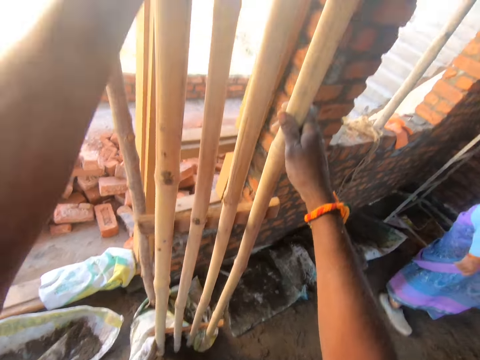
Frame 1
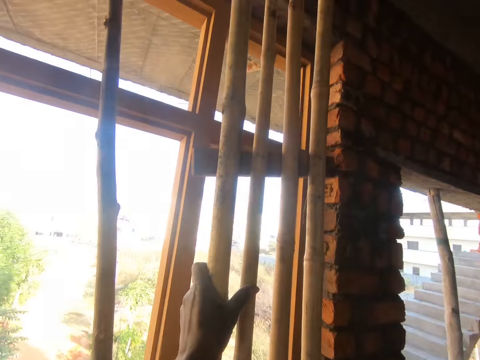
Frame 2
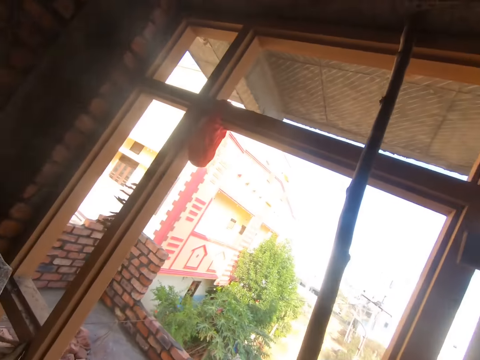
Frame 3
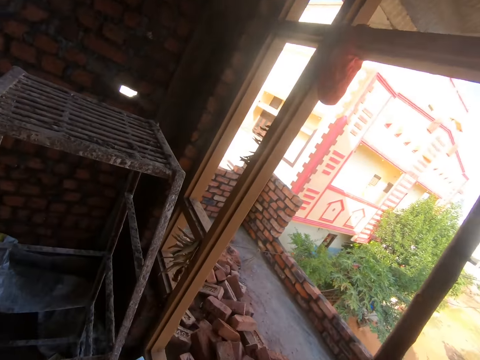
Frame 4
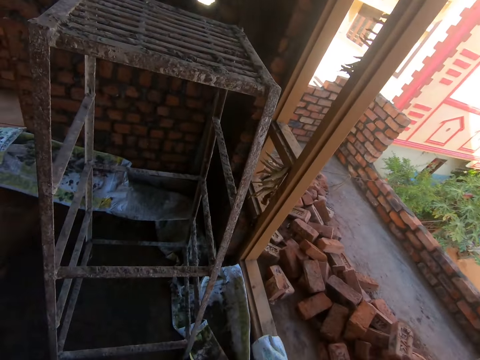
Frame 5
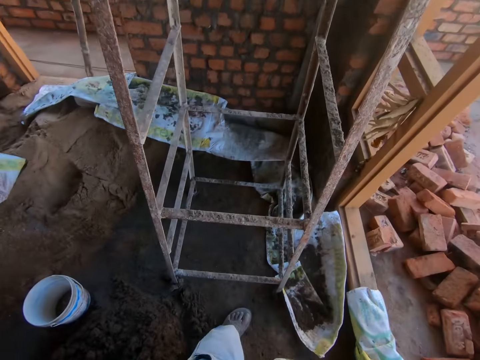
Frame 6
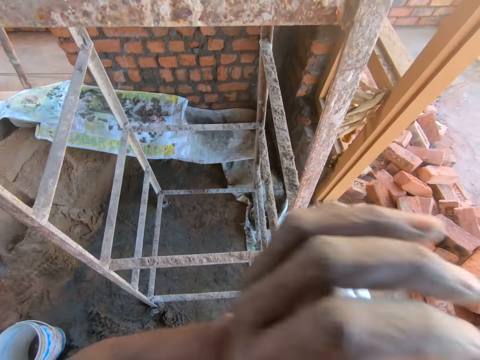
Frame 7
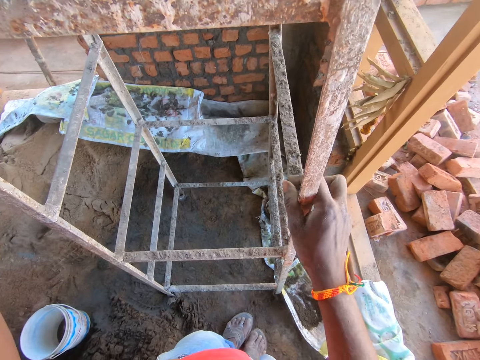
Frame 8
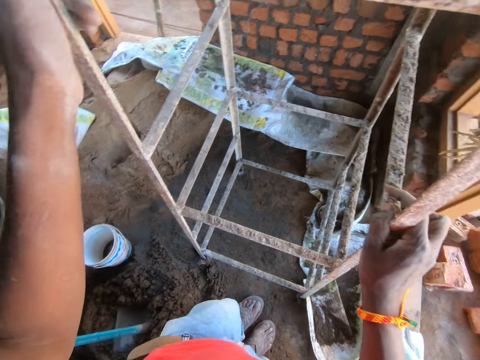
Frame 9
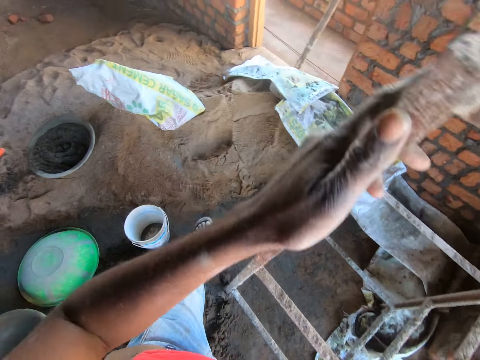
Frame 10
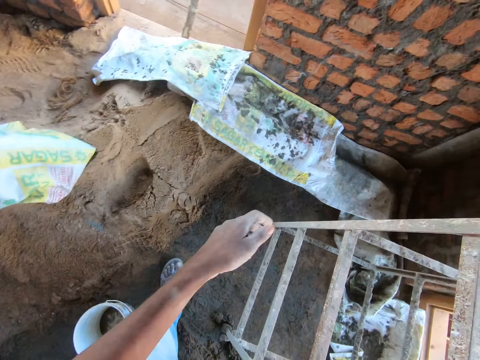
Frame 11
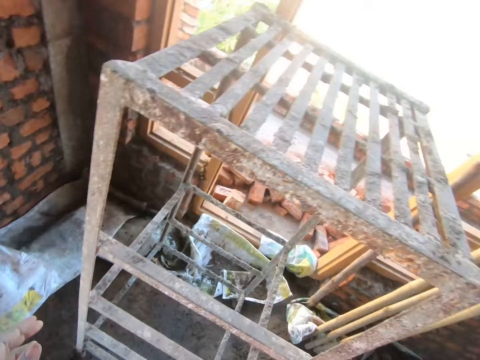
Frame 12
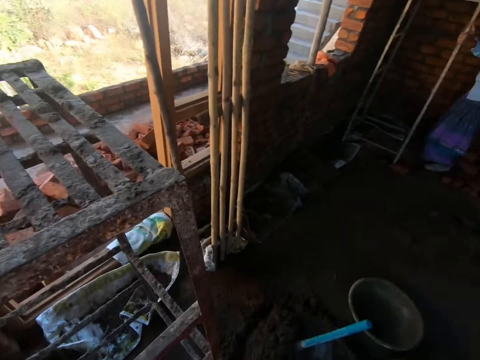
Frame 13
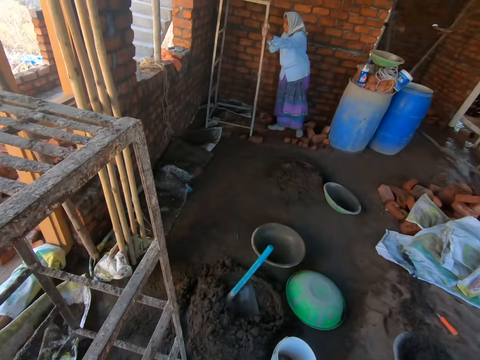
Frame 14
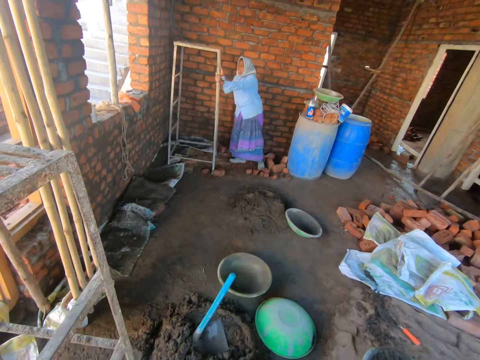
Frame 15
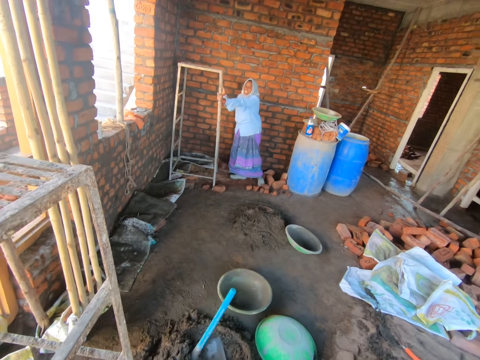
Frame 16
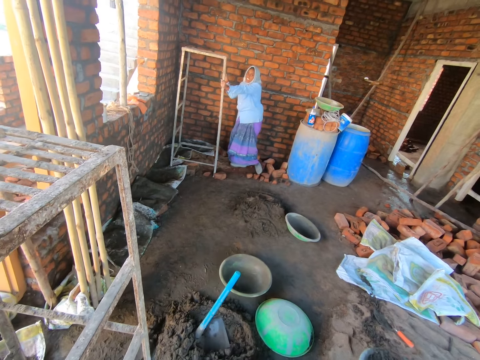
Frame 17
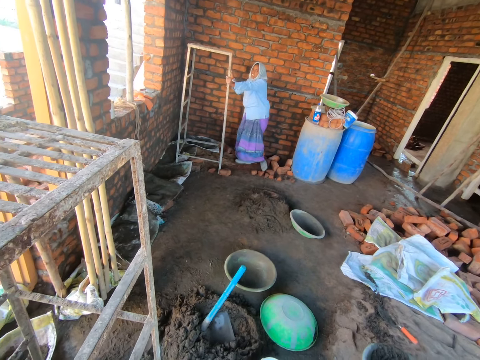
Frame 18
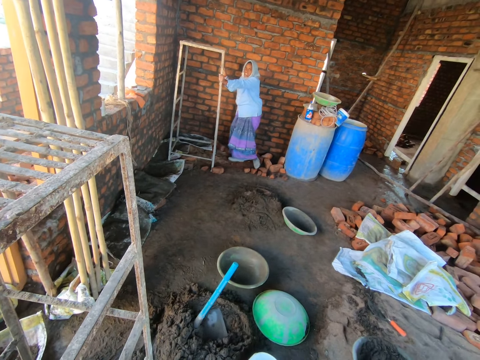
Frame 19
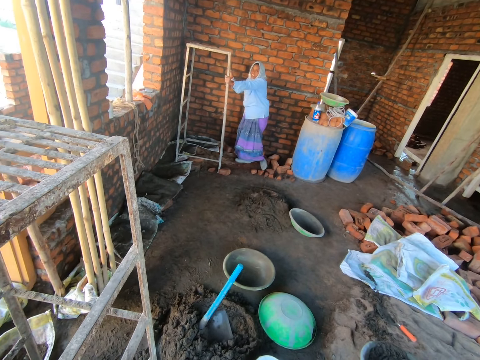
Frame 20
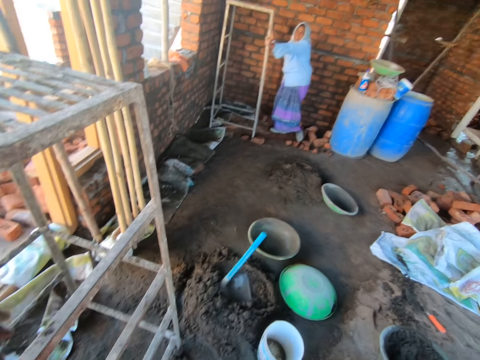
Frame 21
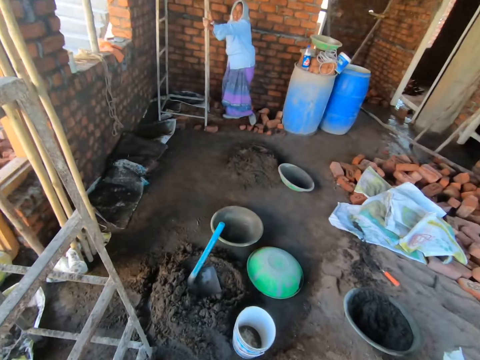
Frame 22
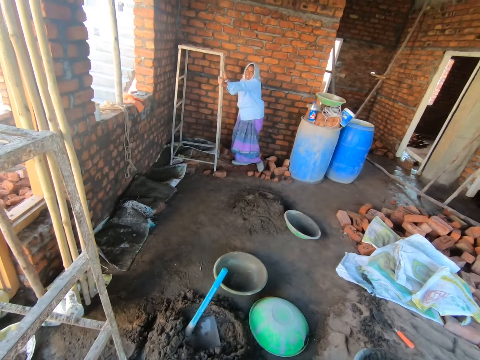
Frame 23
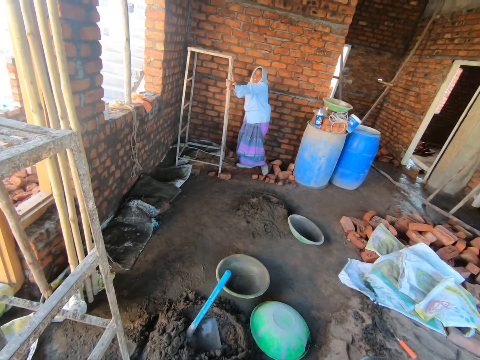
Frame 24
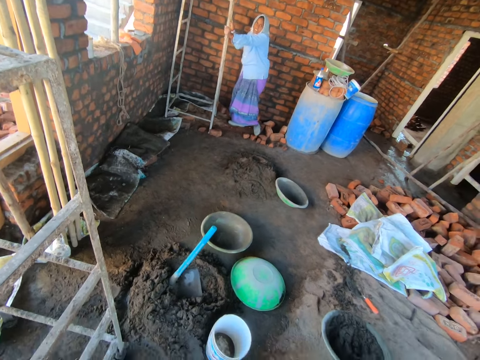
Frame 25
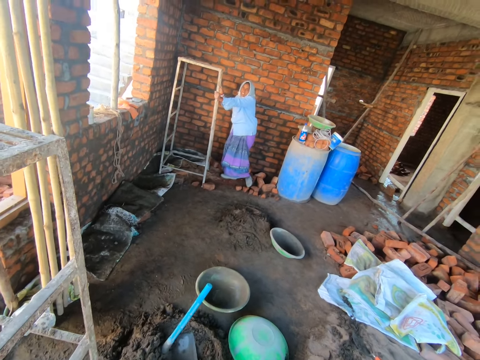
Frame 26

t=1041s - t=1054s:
The camera wearer lays the wood plank on the wall. He moves the ladder with his hand. He touches the ladder. He talks to a person.

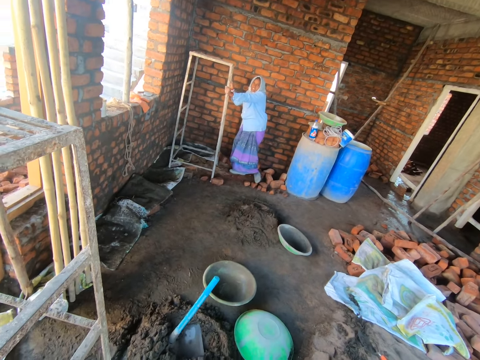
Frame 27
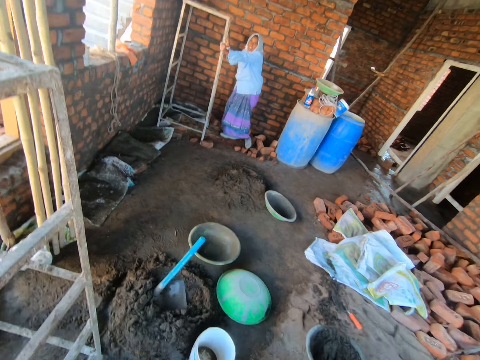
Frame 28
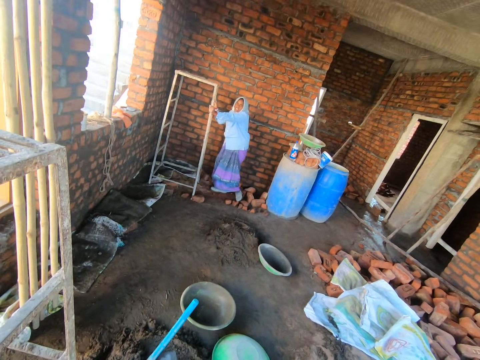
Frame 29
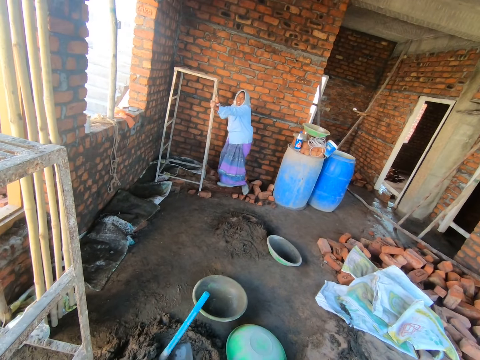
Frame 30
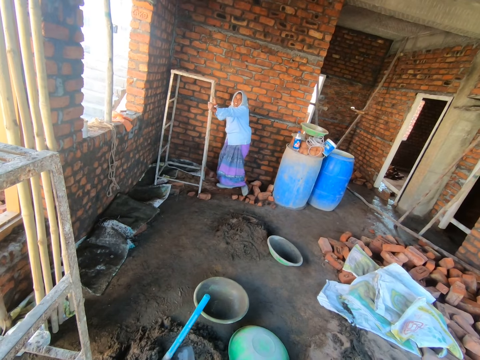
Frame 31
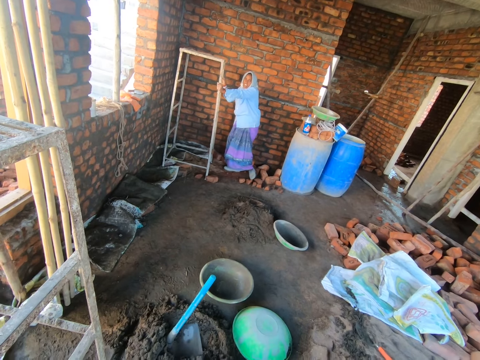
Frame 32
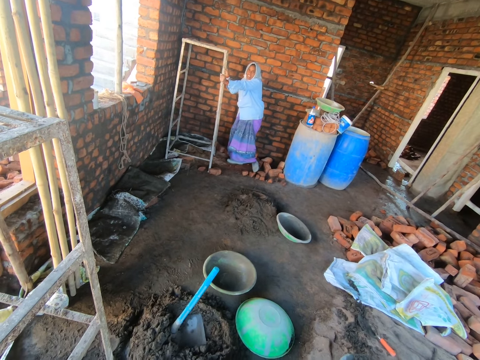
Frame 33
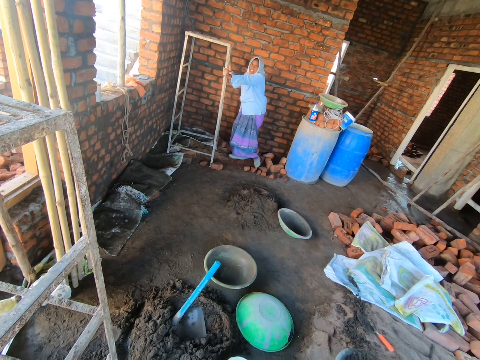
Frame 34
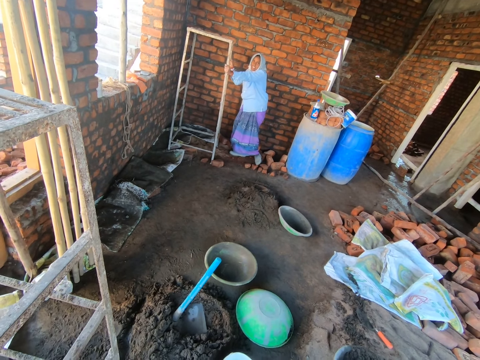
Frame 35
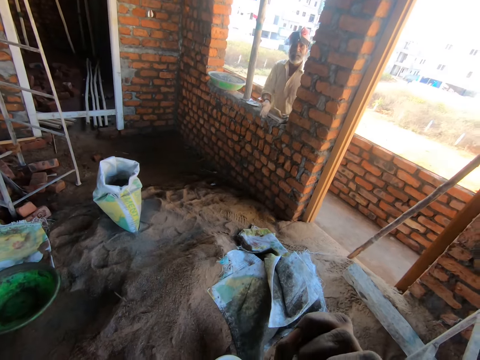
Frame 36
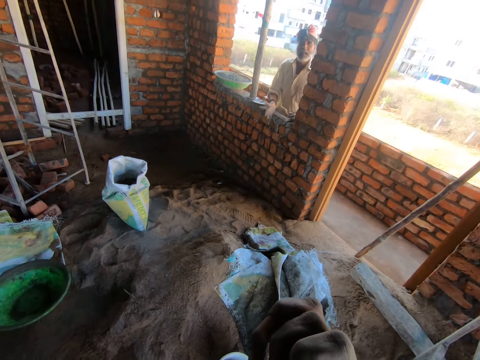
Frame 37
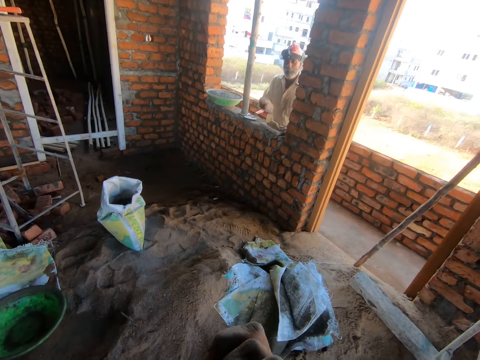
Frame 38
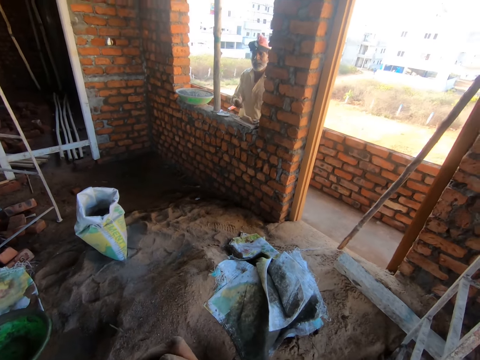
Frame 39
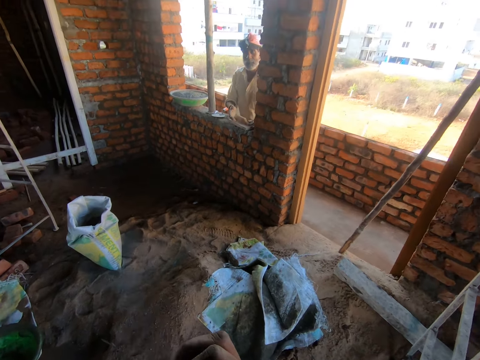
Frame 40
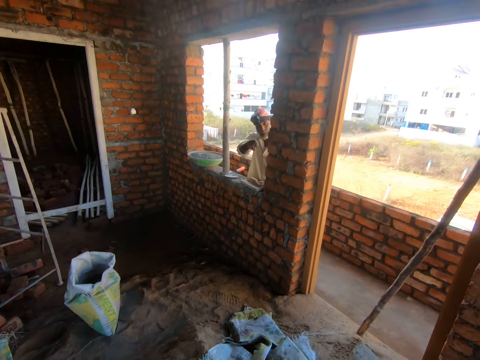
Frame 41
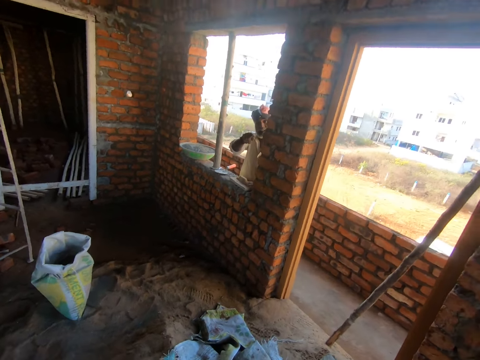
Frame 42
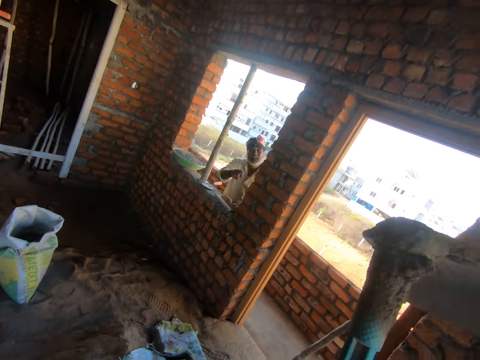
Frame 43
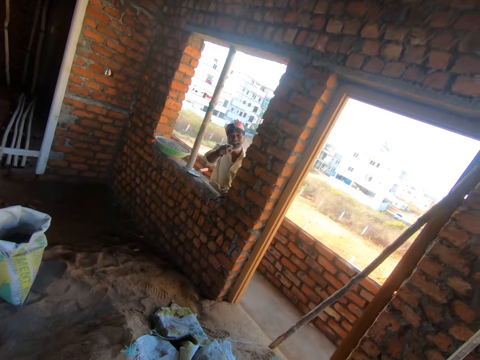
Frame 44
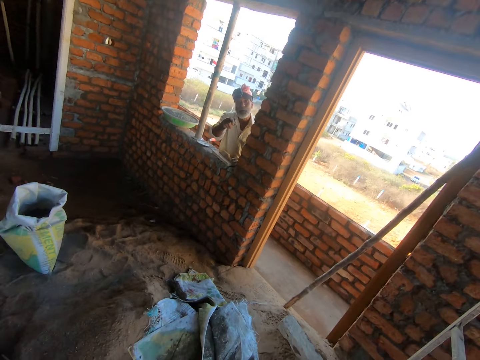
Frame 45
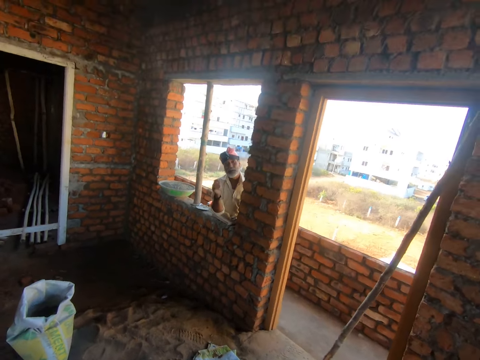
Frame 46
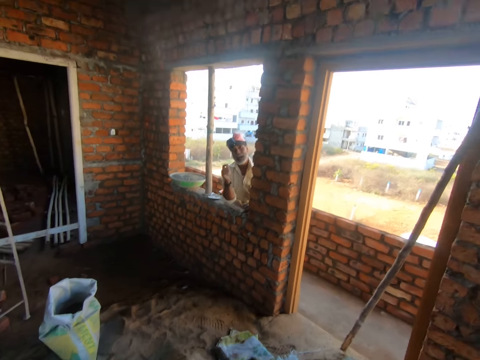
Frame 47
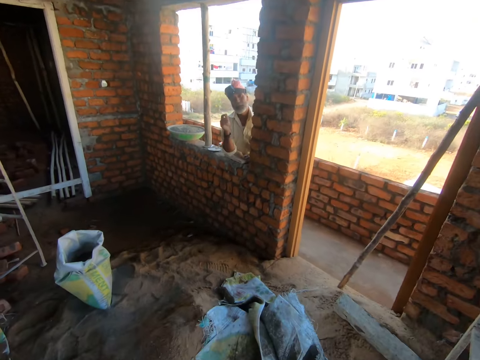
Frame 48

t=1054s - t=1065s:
The camera wearer talks to a person.

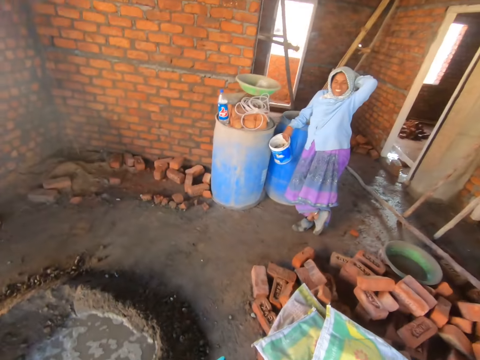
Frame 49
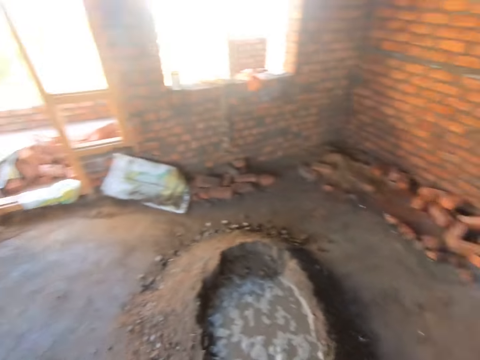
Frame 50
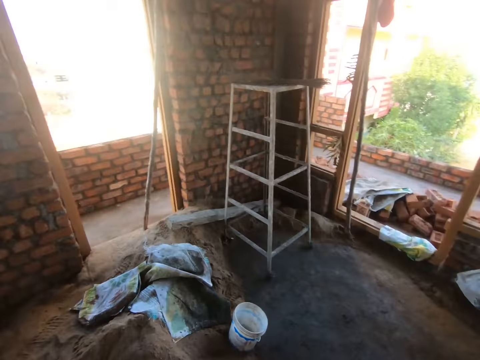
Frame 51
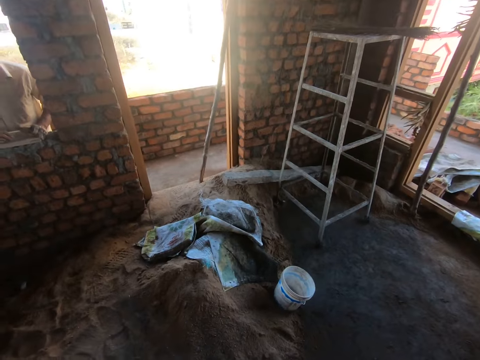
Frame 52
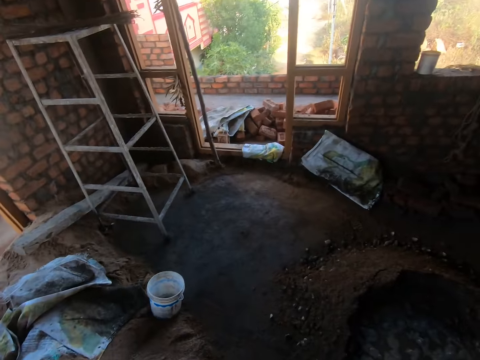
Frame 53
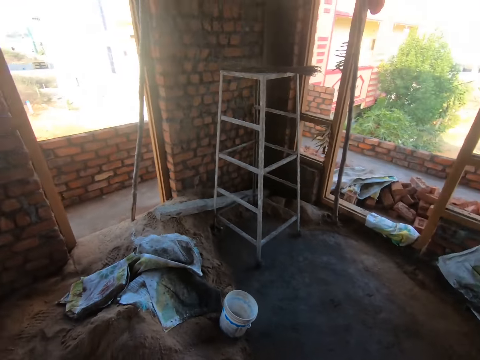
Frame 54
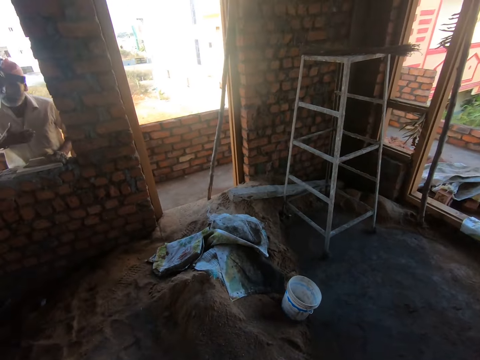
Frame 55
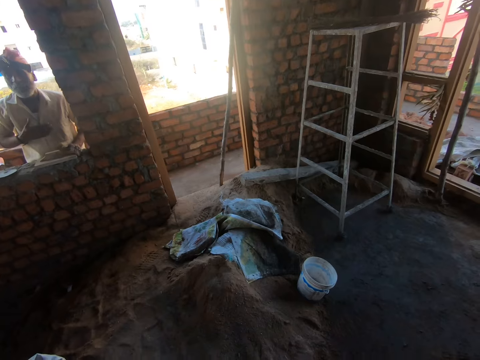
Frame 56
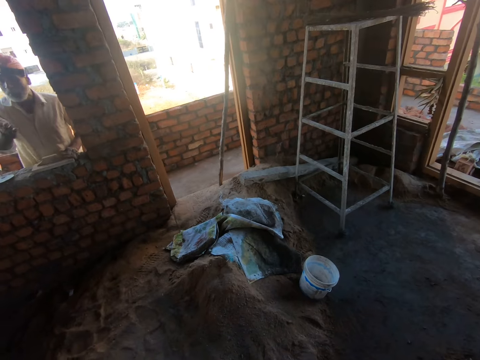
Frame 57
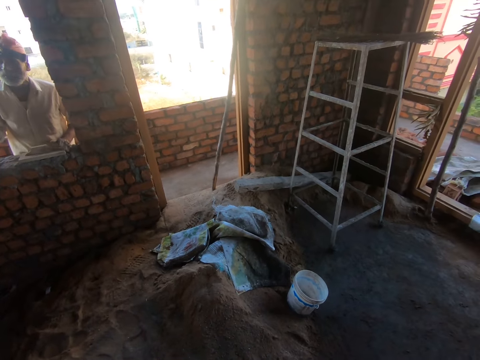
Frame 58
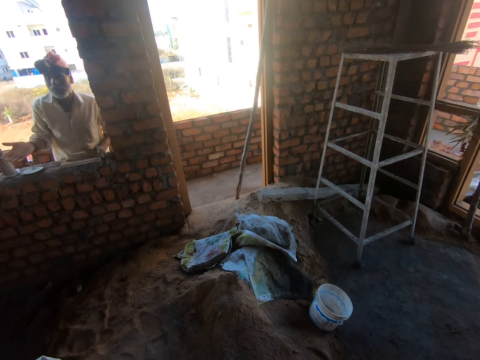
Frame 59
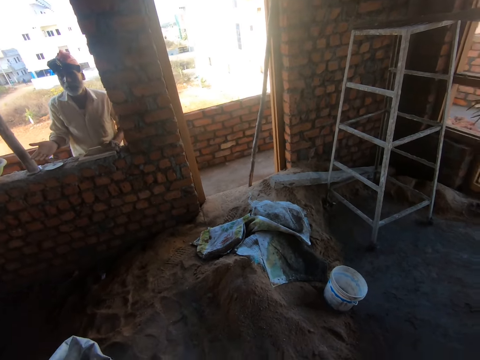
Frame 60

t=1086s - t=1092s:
The camera wearer talks to a person and another person.
